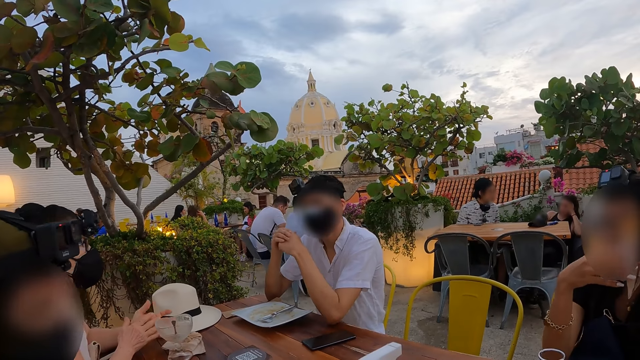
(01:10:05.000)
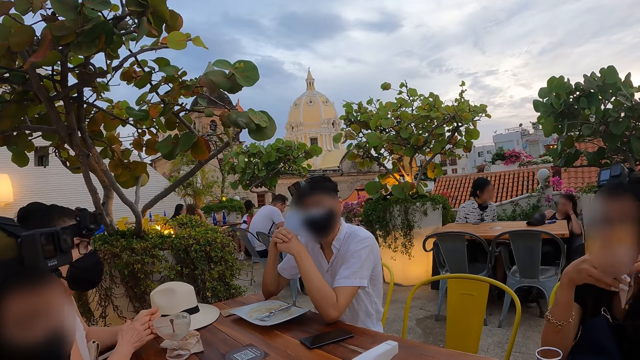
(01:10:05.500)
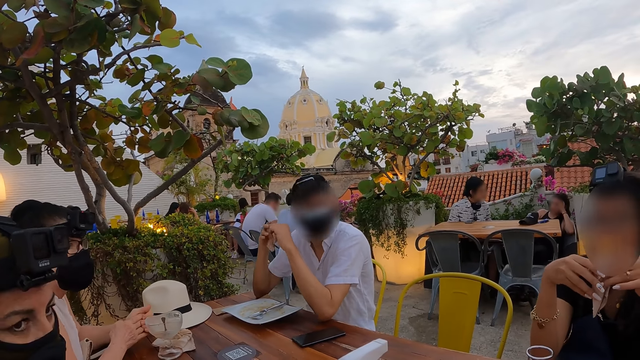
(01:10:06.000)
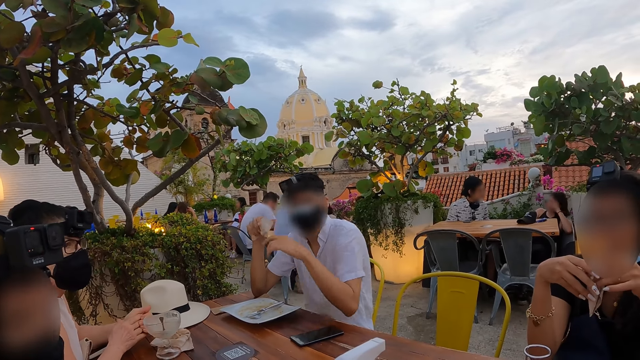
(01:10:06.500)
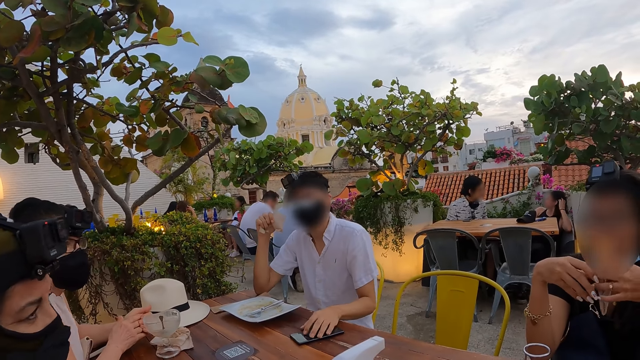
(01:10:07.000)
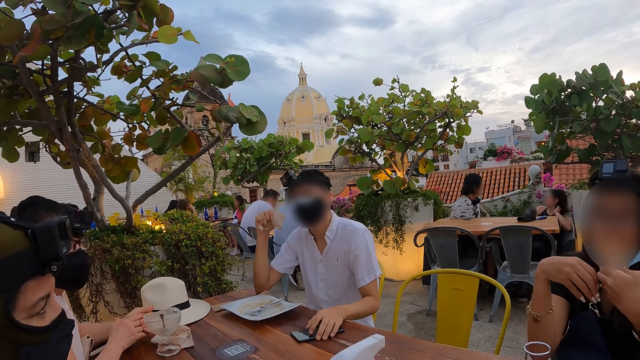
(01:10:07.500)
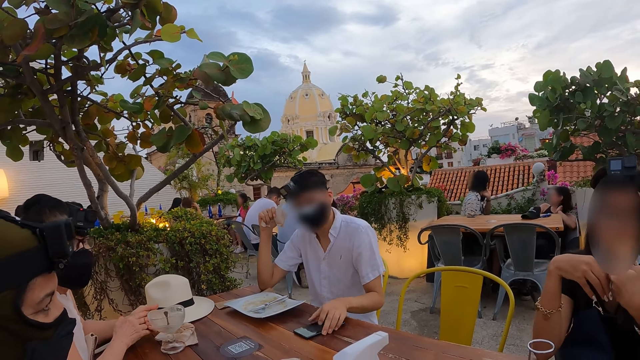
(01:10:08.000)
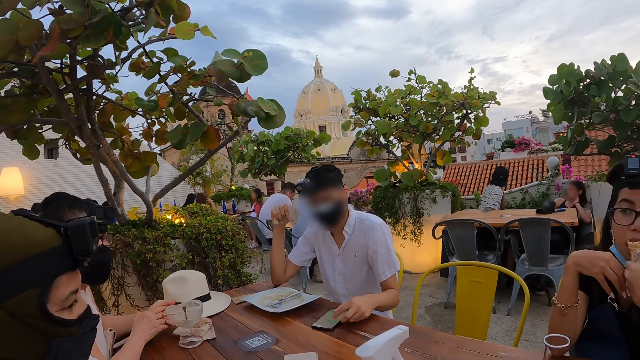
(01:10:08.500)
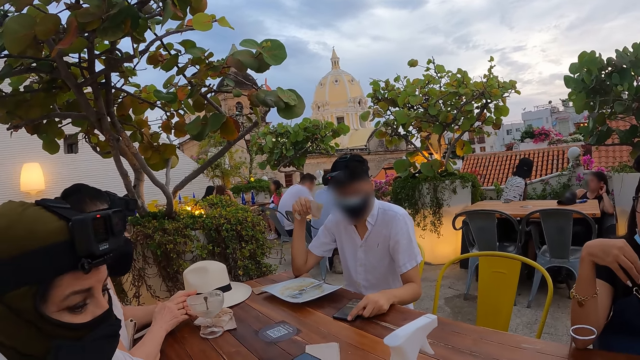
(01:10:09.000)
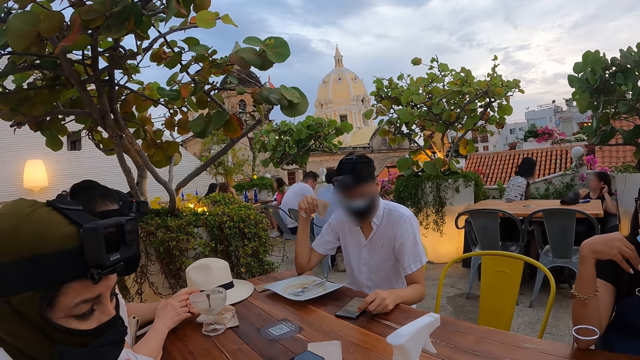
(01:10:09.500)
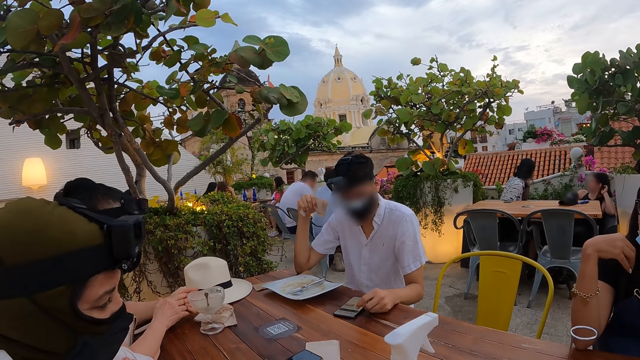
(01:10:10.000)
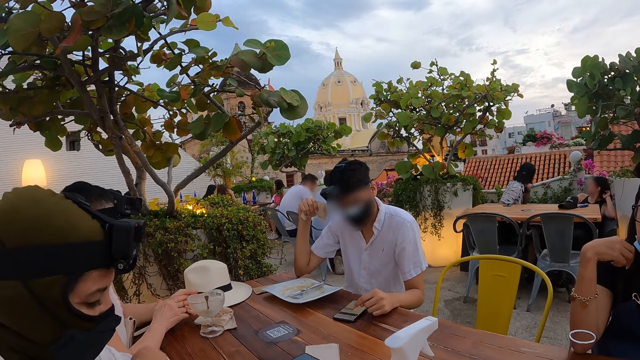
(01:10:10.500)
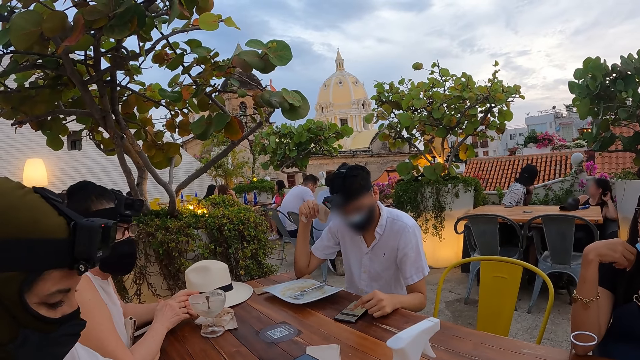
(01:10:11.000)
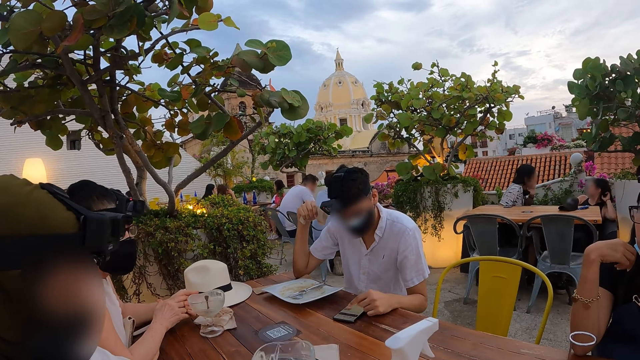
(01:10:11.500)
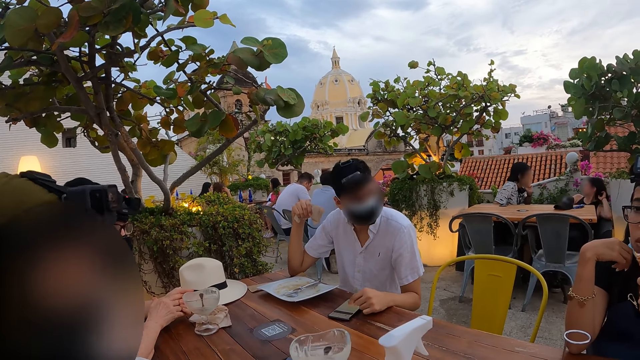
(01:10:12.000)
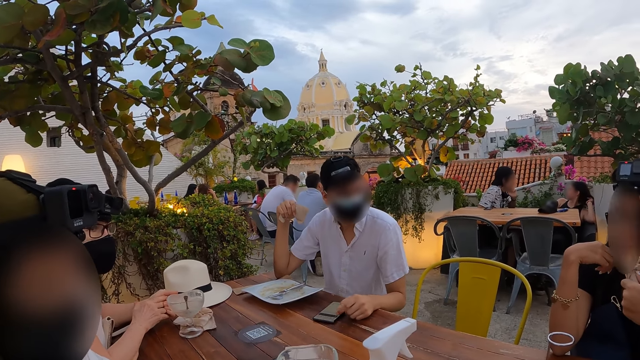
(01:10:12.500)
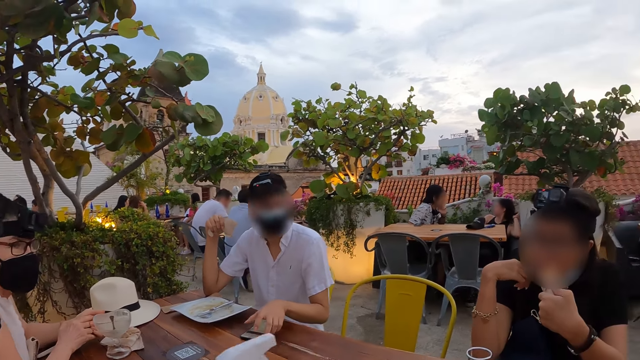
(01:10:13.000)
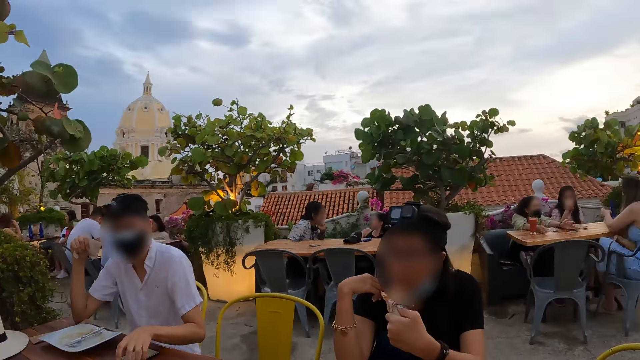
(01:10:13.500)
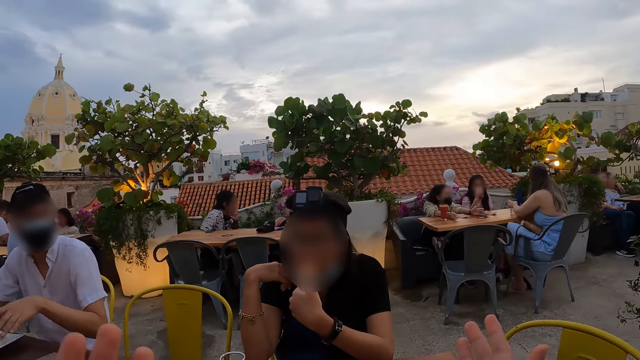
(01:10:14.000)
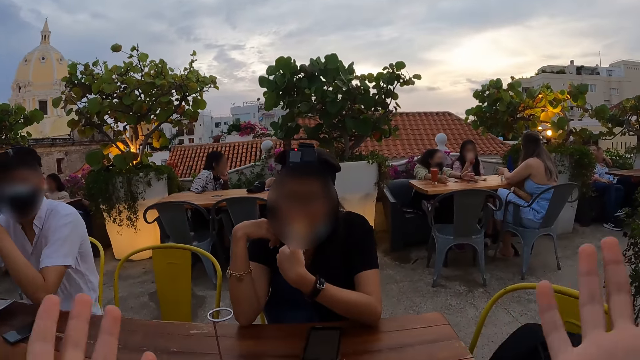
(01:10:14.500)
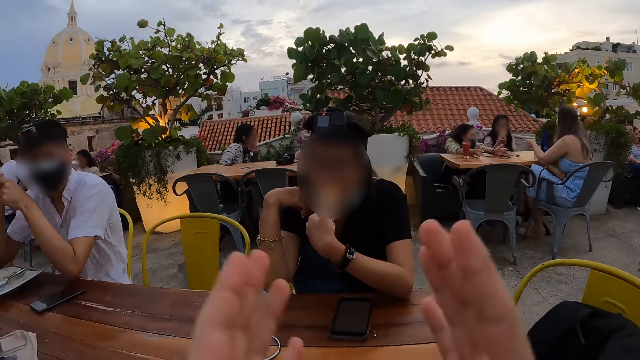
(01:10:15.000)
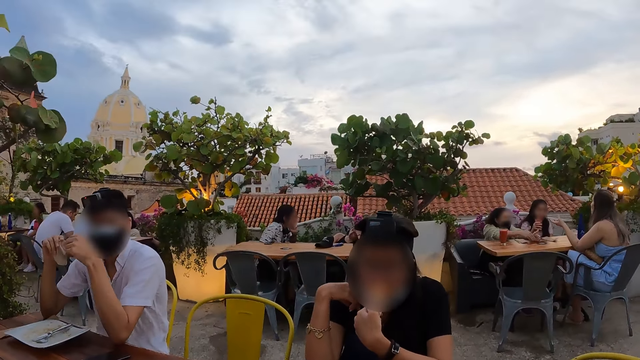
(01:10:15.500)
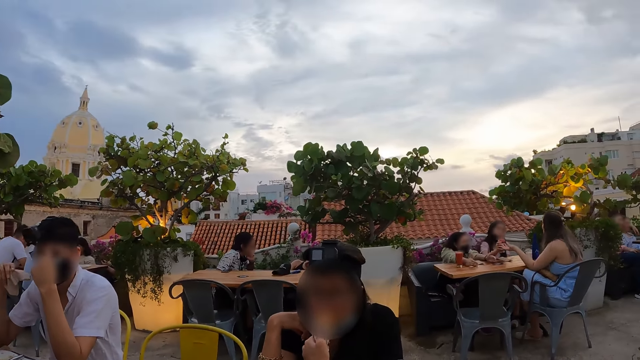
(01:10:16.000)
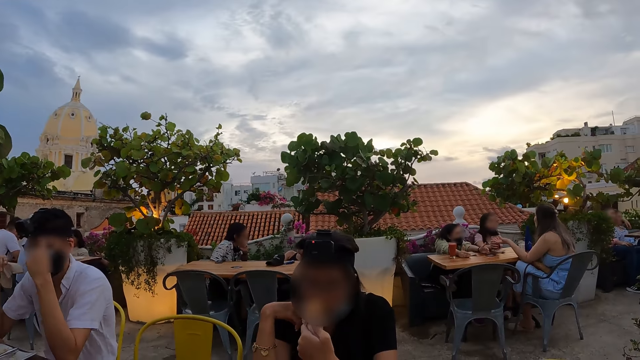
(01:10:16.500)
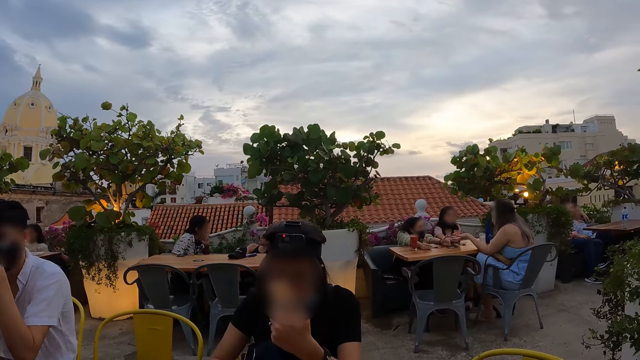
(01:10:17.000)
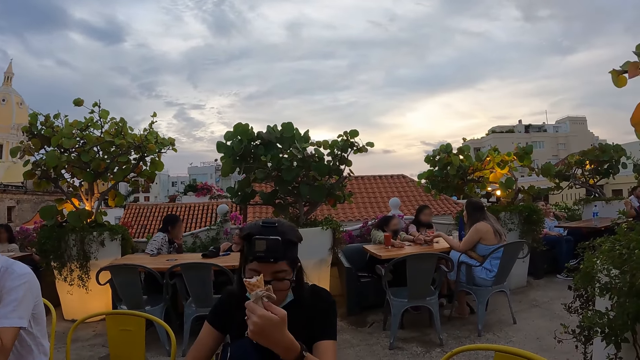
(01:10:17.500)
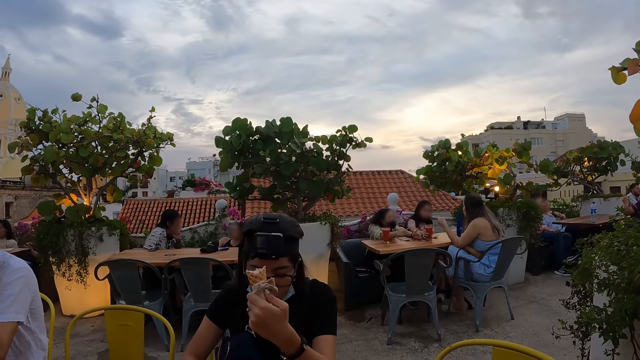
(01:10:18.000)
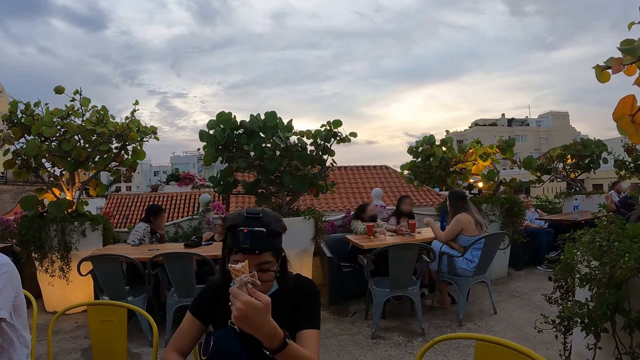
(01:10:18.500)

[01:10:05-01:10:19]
The man operates a phone on the table with his left hand. The second woman adjusts the cup on the table with her left hand. The camera wearer raises both hands.

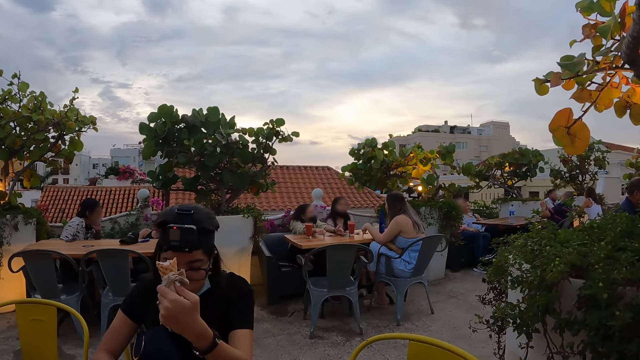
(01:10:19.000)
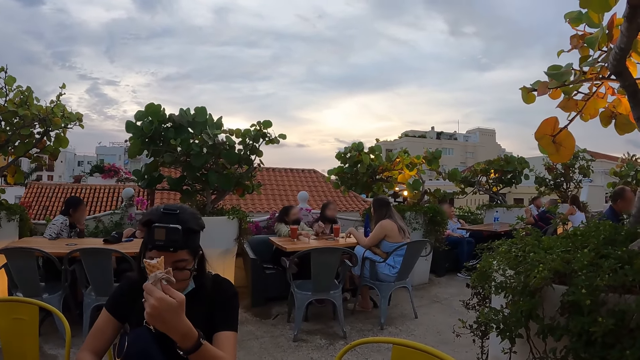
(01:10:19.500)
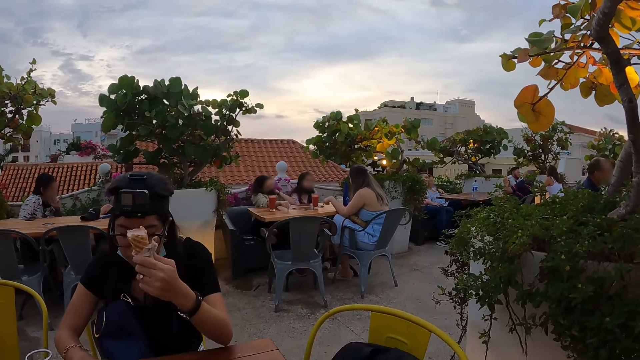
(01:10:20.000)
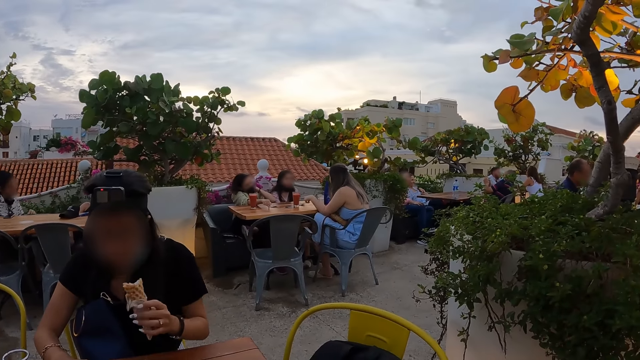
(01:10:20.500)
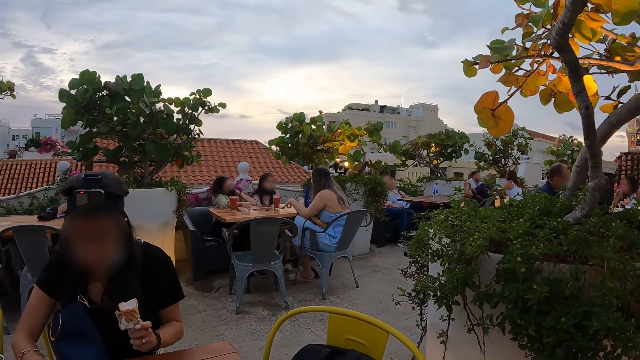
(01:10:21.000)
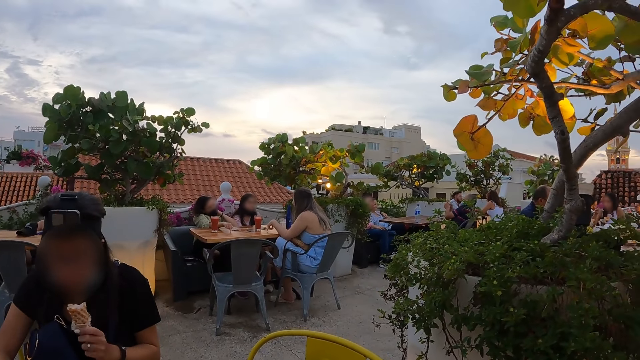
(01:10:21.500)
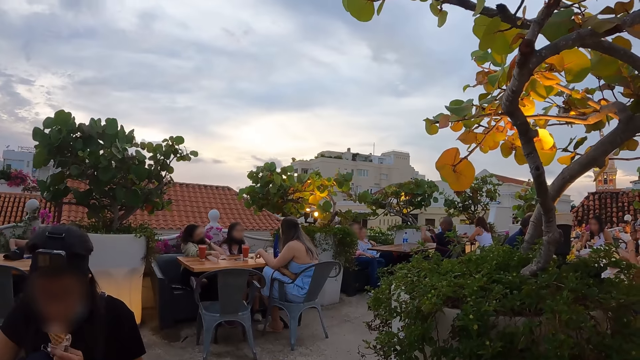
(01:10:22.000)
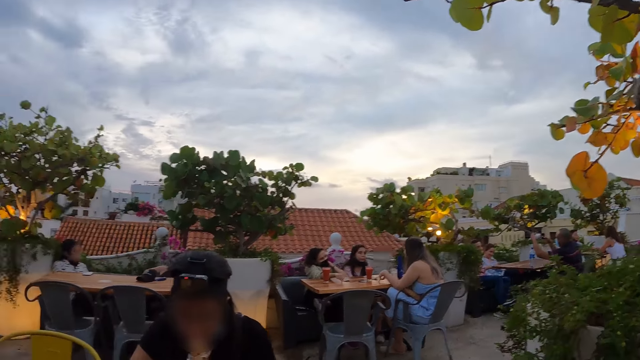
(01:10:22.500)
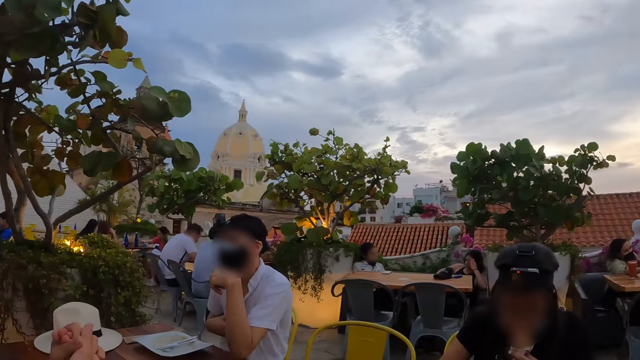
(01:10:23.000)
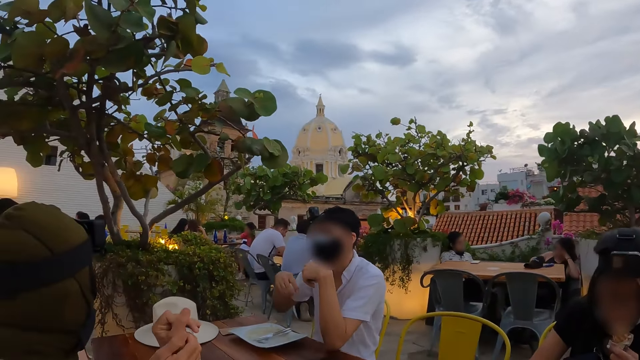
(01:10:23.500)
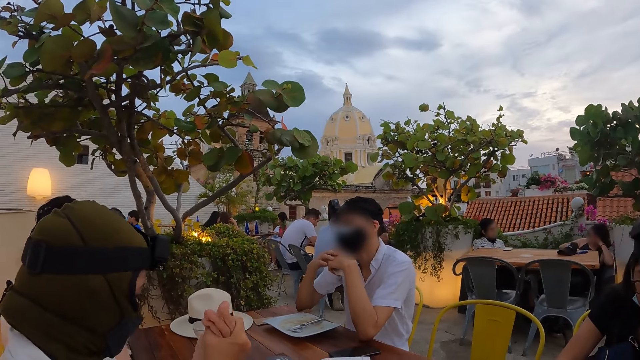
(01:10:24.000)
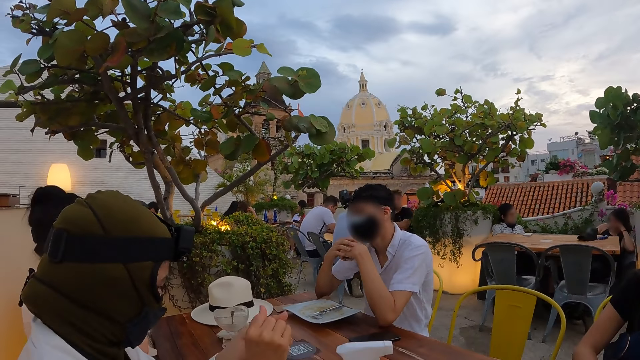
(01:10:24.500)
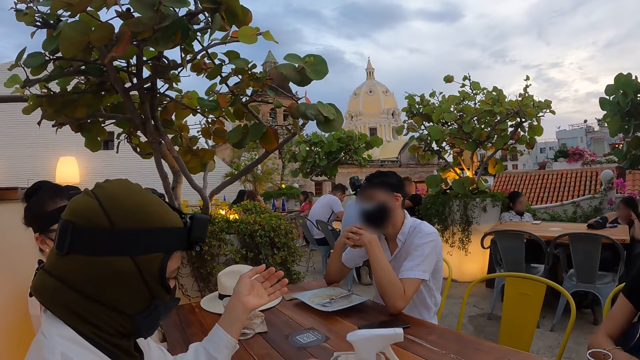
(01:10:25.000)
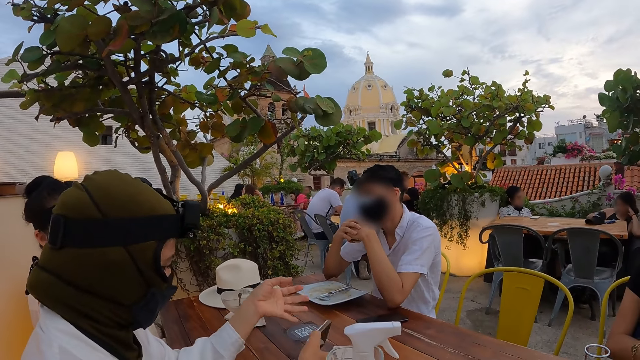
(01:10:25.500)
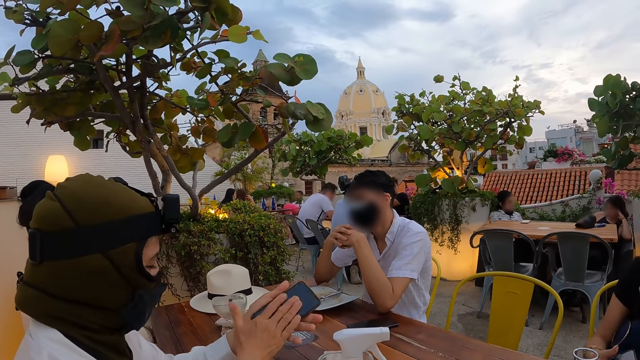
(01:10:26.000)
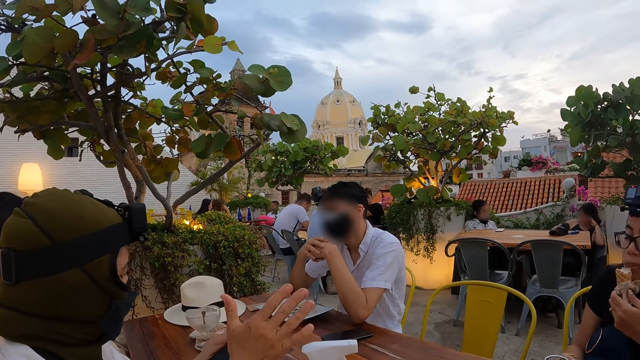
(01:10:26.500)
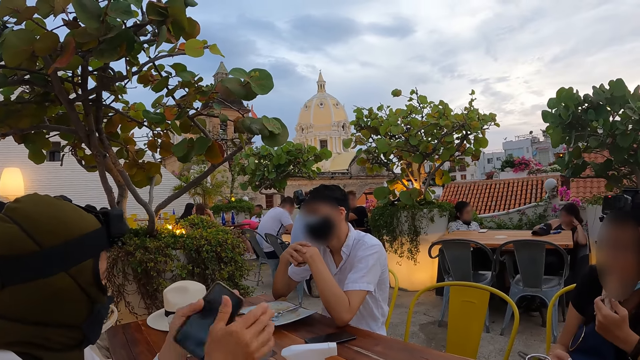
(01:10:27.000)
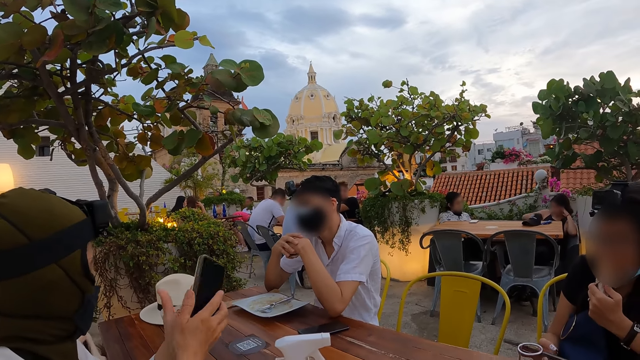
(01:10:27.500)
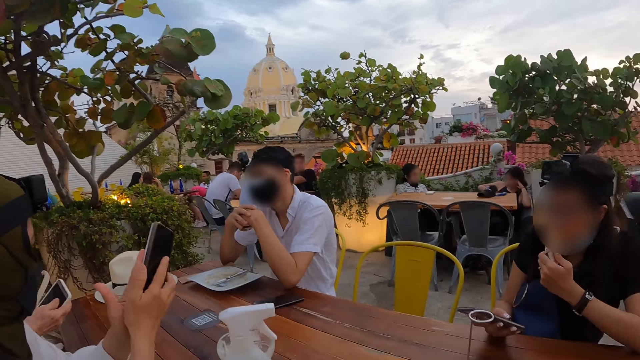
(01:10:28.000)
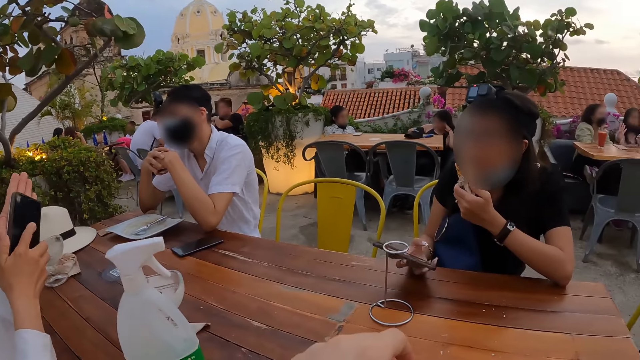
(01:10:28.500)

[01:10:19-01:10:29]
The camera wearer looks around. A woman picks the phone from the table with her right hand. Another woman picks a phone from the table with her right hand. The second woman passes the phone from her right hand to her left hand. The second woman rubs the phone's screen with her right hand. The first woman operates the phone with her right hand. The first woman eats the cone waffle with her left hand. A third woman picks a phone from a bag with her right hand.
